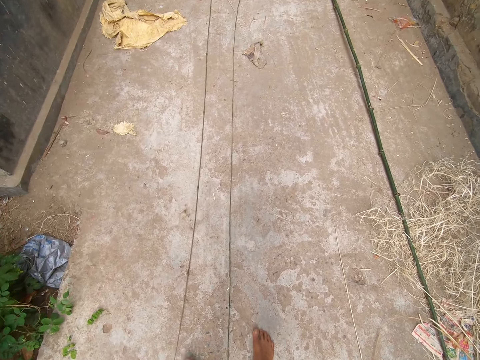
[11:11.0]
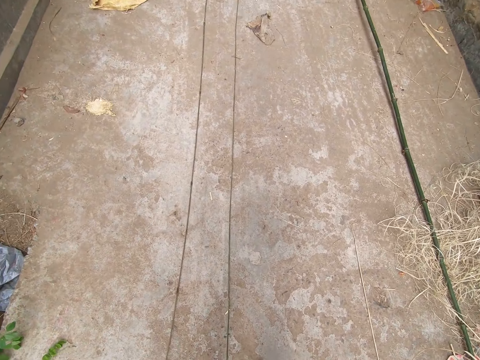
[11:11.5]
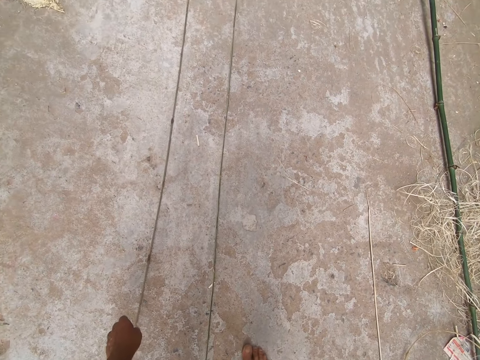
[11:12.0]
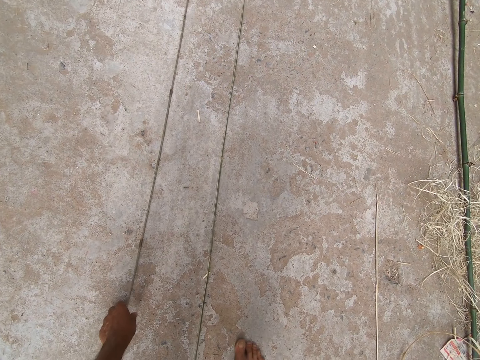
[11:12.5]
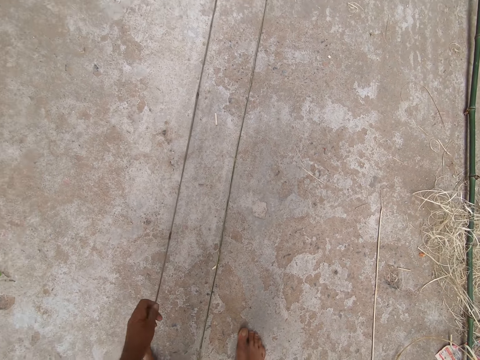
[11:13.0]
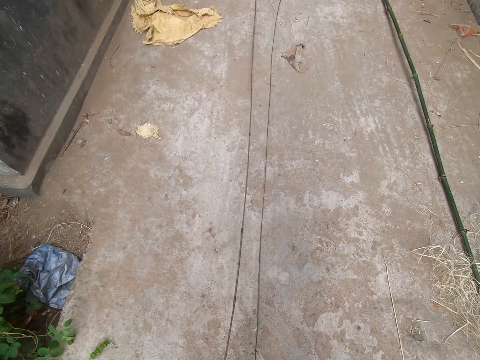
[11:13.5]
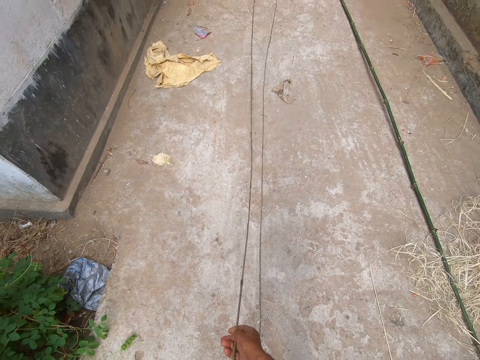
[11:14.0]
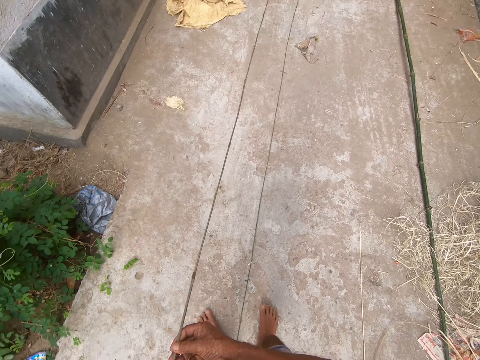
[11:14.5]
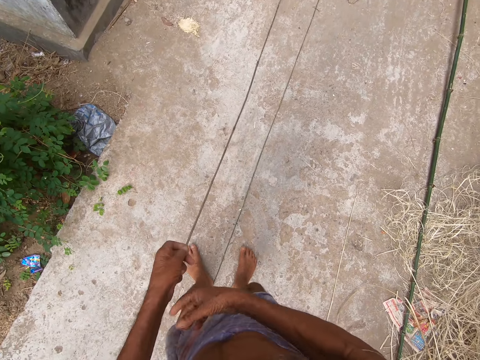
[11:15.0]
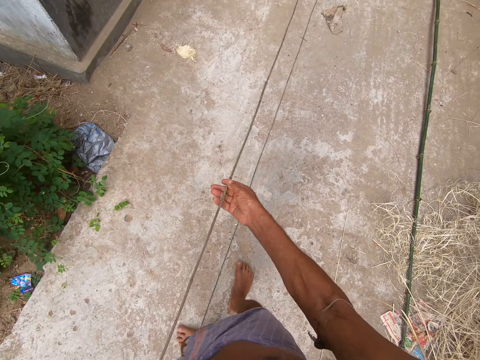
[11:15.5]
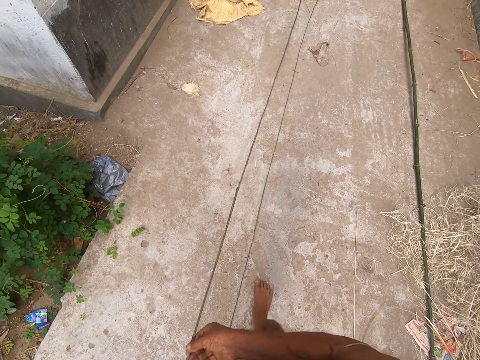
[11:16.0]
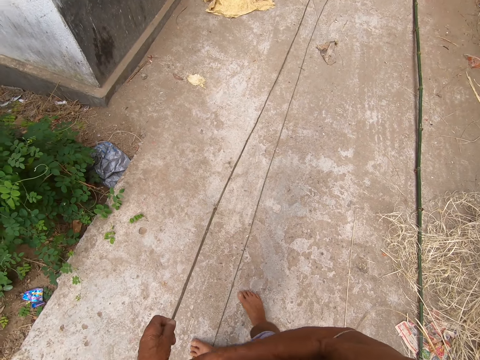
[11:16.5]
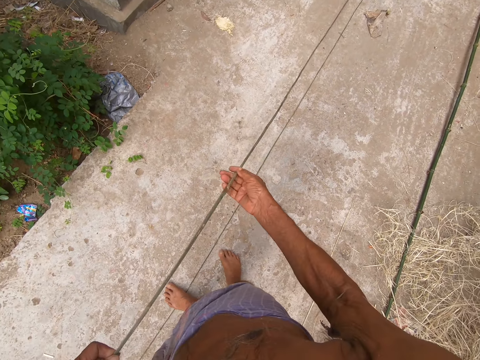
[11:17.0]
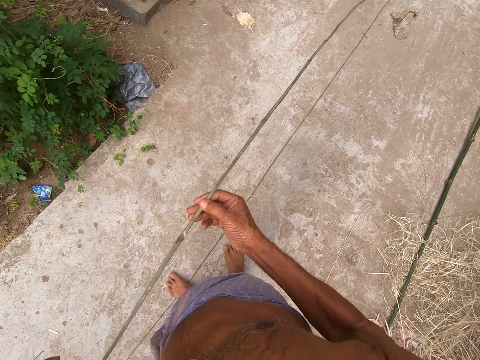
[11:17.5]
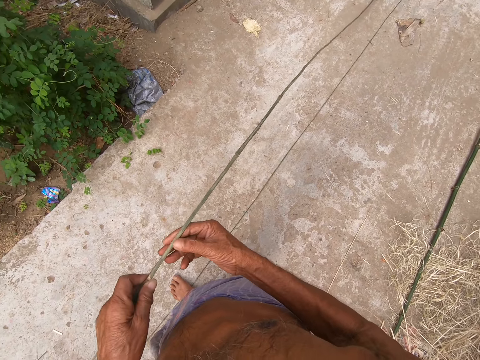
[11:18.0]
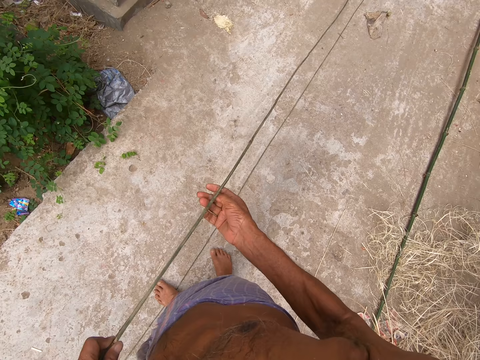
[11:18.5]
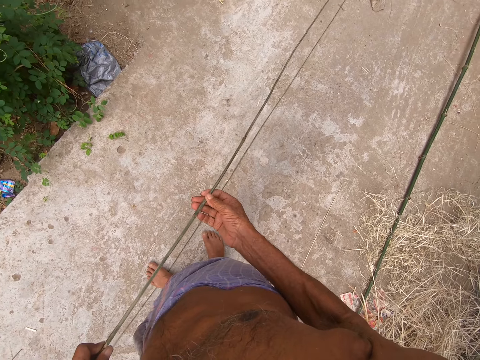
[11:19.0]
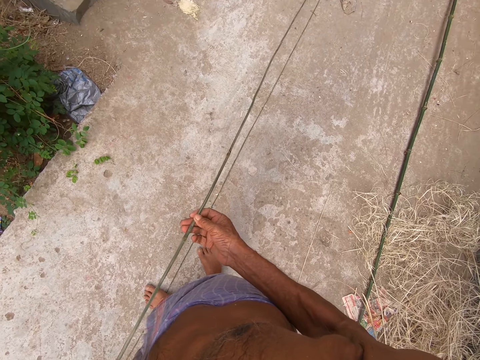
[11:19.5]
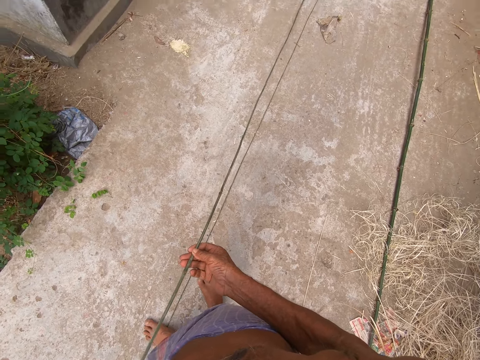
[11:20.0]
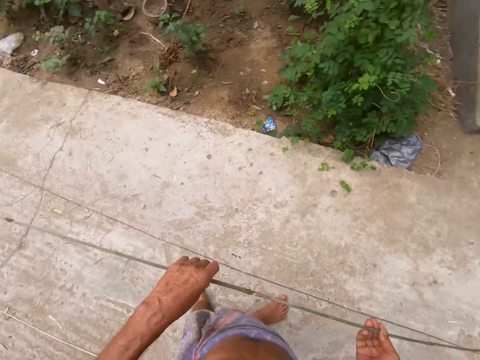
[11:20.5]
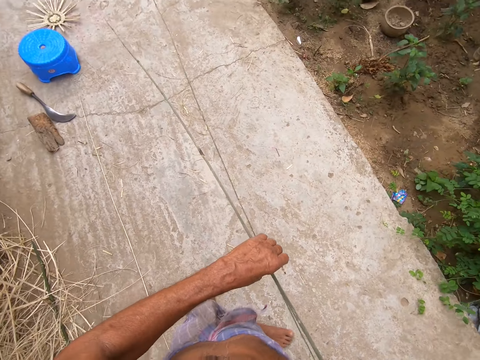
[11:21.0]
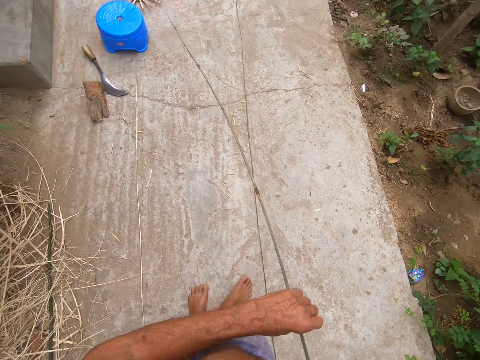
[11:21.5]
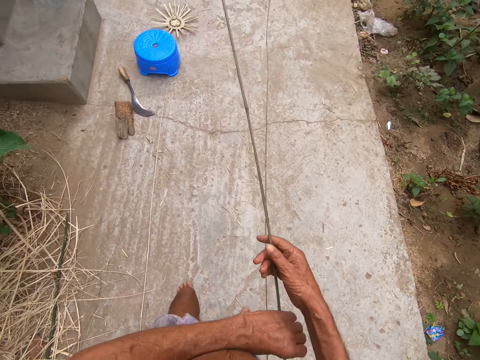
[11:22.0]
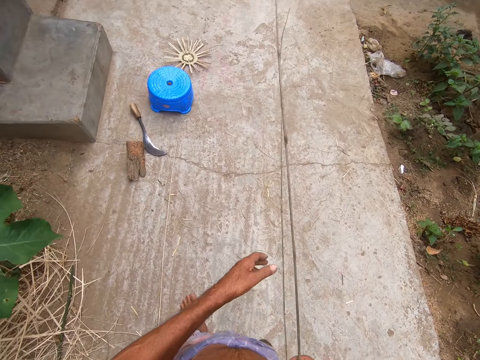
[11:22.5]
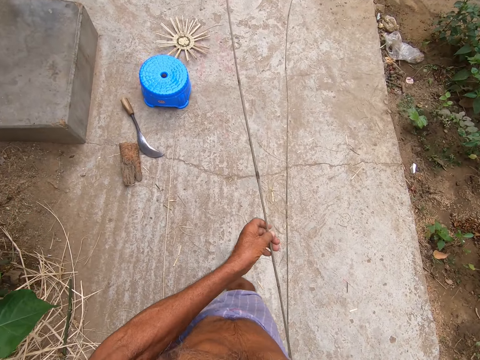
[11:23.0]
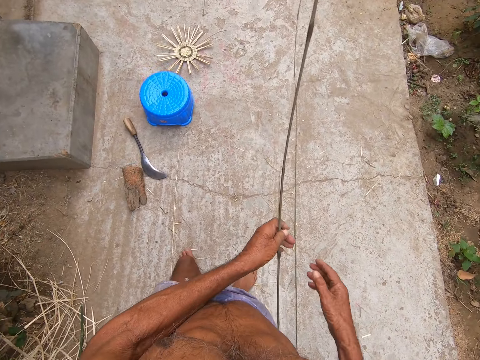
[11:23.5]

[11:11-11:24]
The camera wearer picks up the wicker from the floor with his left hand. He pulls the wicker from the floor with both hands. He moves around. He holds the wicker in his left hand with his right hand. He walks to the stool. He holds the wicker in his right hand with his left hand.

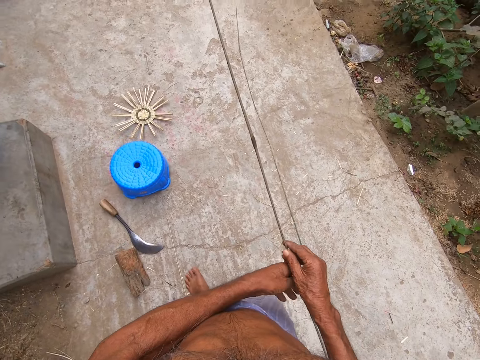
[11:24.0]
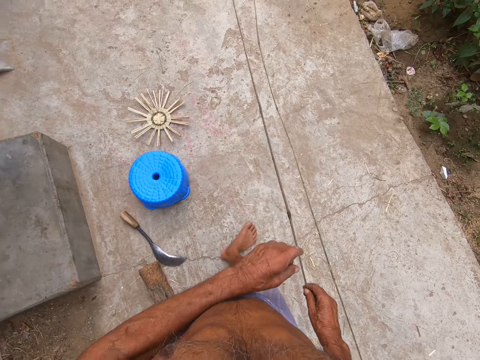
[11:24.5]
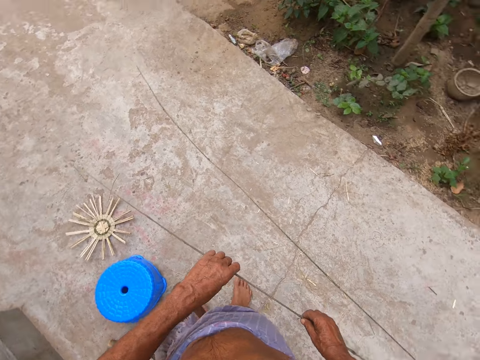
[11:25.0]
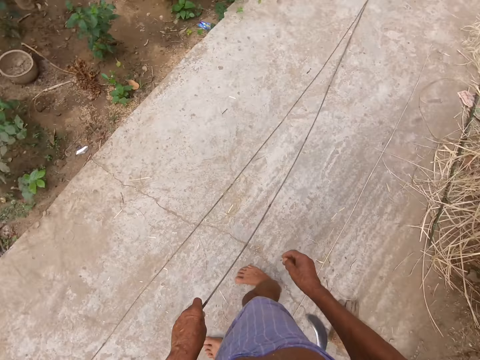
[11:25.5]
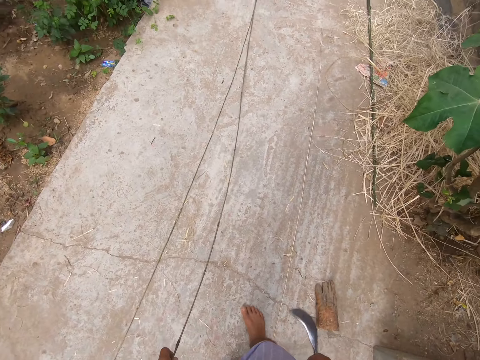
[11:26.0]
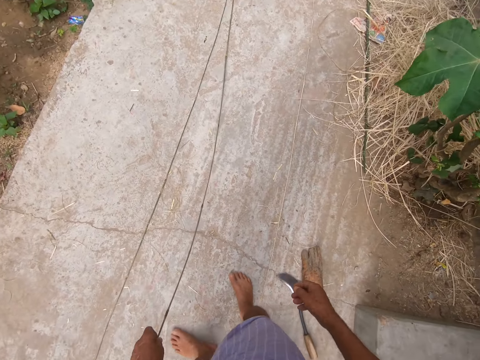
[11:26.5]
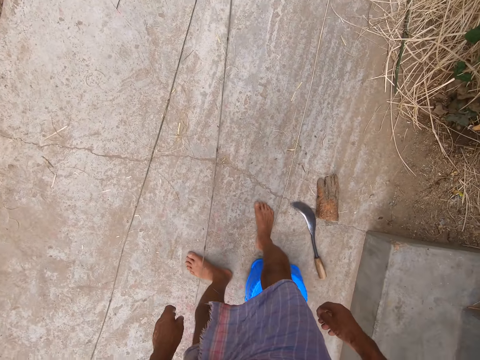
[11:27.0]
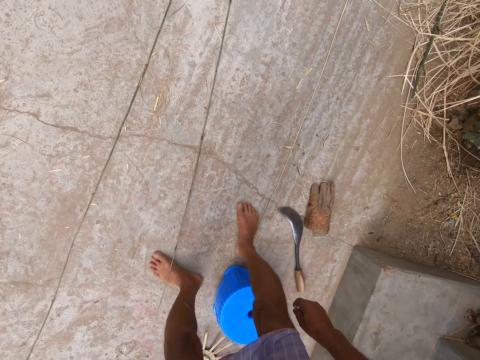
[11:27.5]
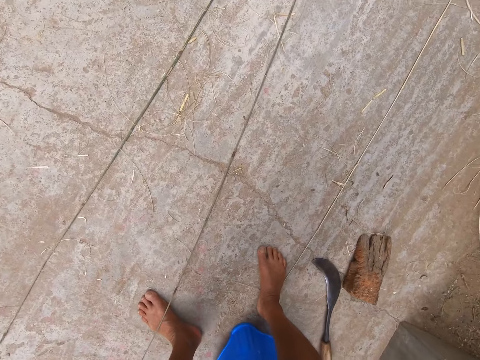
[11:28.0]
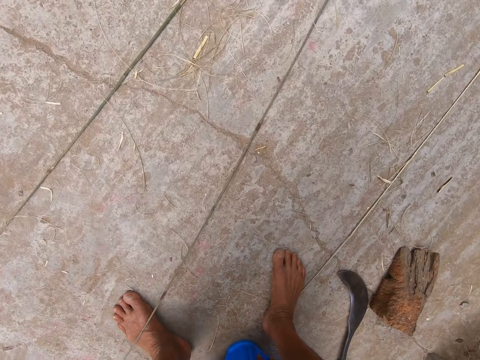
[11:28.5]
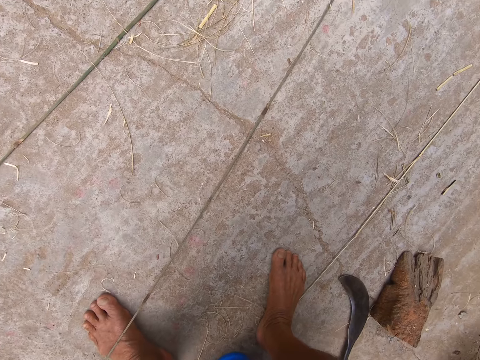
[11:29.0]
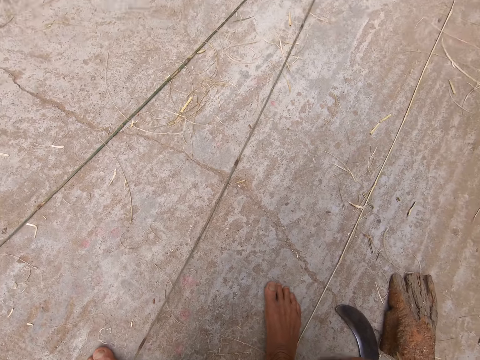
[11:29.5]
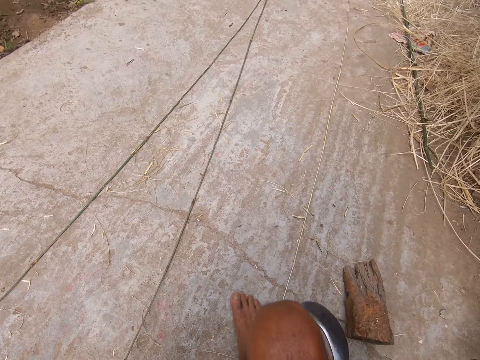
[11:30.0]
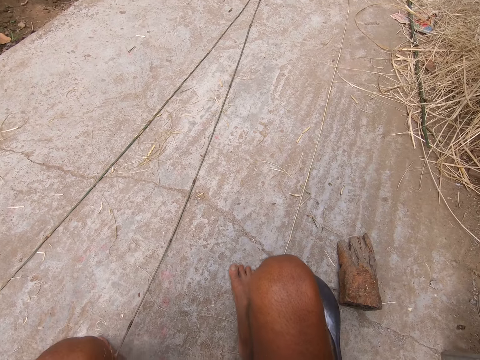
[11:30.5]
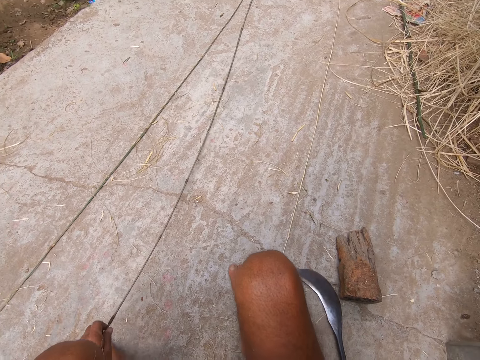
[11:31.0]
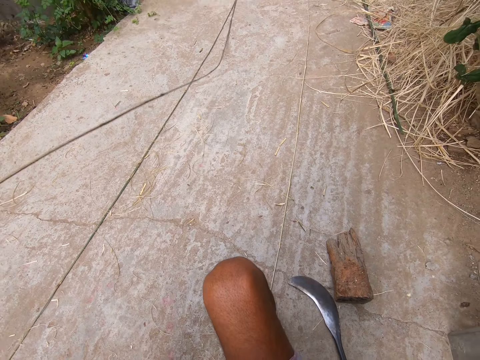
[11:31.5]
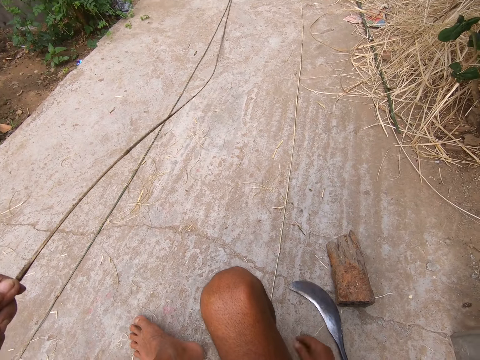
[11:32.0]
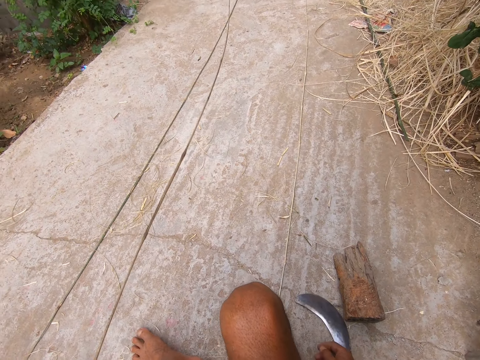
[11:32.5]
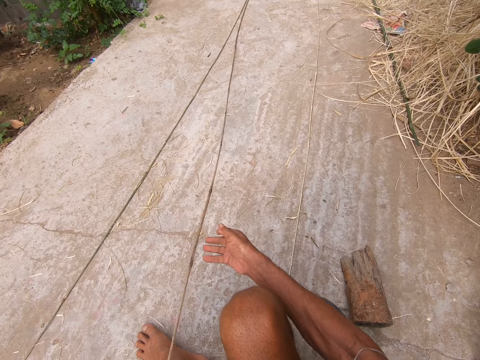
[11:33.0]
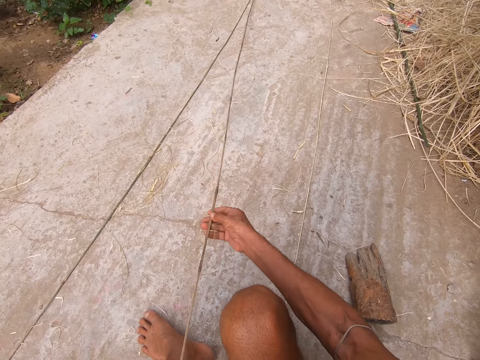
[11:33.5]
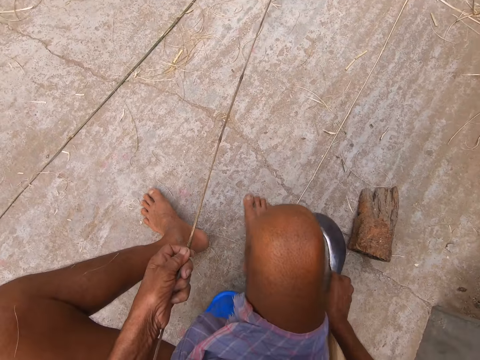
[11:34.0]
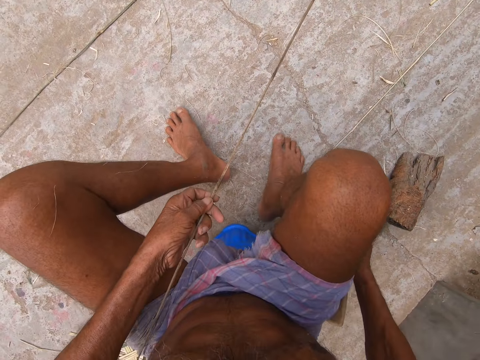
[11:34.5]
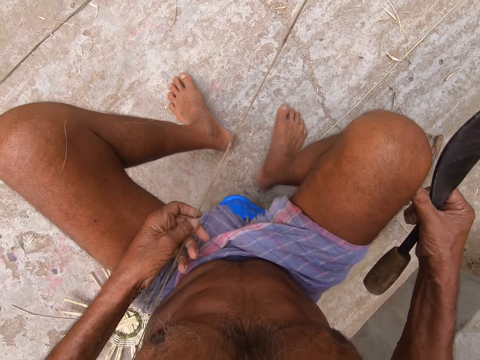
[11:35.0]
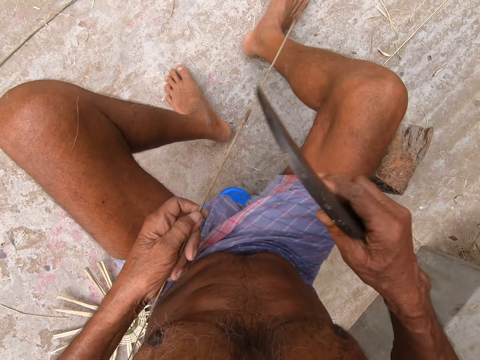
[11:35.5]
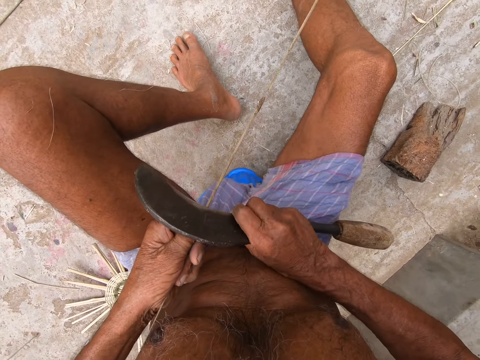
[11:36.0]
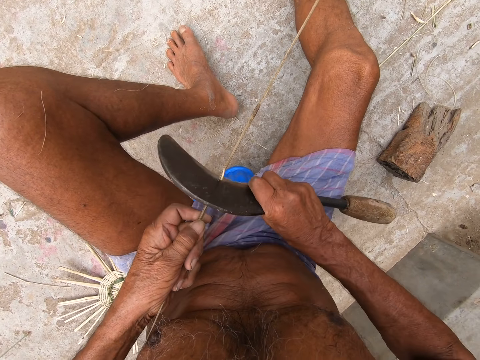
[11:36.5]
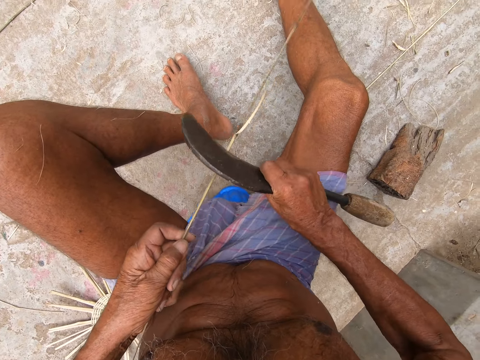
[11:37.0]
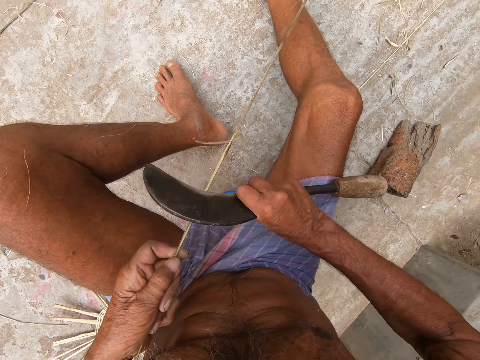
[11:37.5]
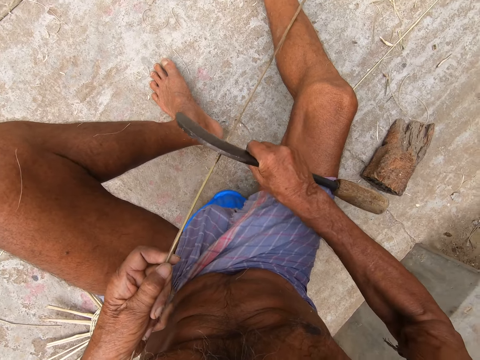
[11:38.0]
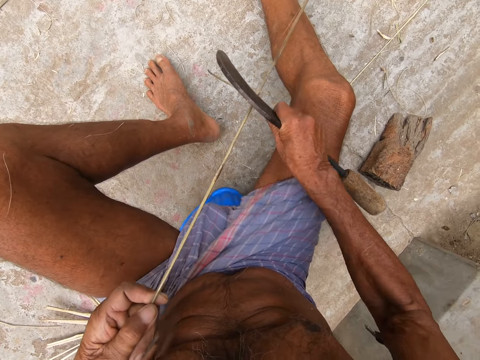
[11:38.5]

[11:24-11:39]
The camera wearer holds the wicker or fiber in his left hand with his right hand. He holds the wicker in his right hand with his left hand. He drops the wicker in his left hand on the floor. He sits on the stool. He picks up the wicker from the floor with his left hand. He holds the fiber. He touches the wicker in his left hand with his right hand. He picks up the sickle from the floor with his right hand. He scrapes the wicker in his left hand with the sickle in his right hand.
